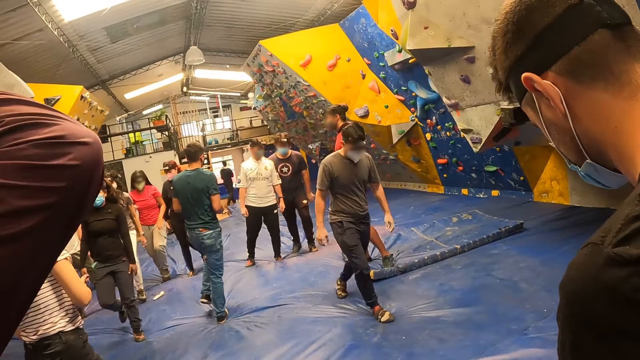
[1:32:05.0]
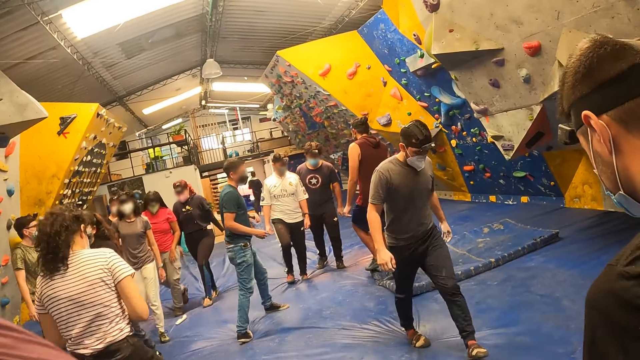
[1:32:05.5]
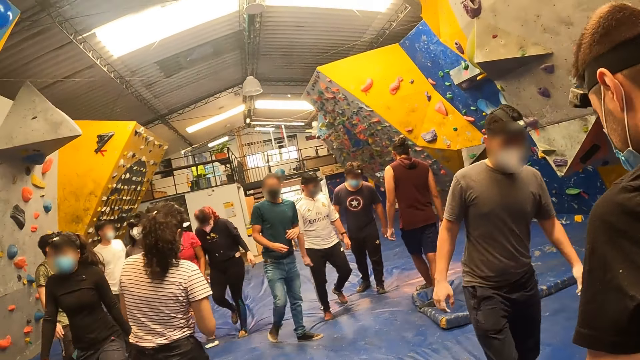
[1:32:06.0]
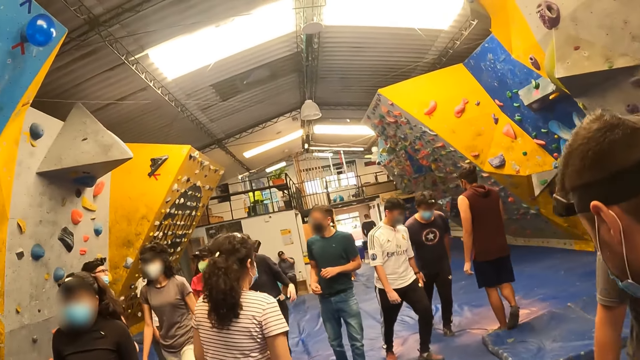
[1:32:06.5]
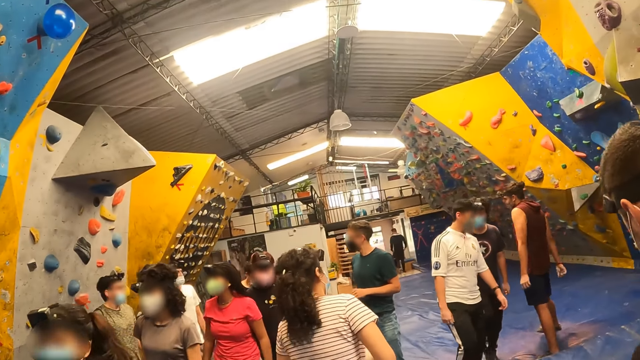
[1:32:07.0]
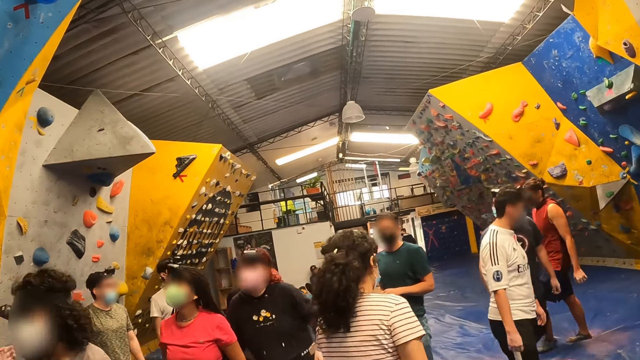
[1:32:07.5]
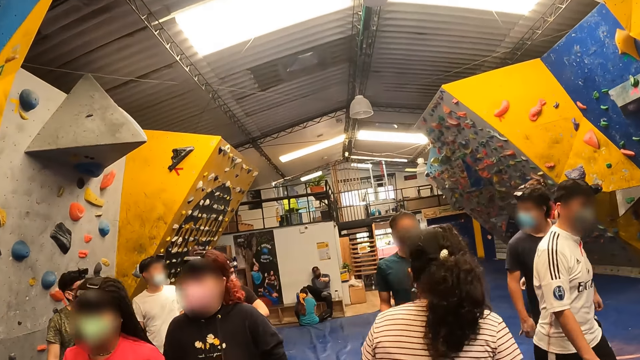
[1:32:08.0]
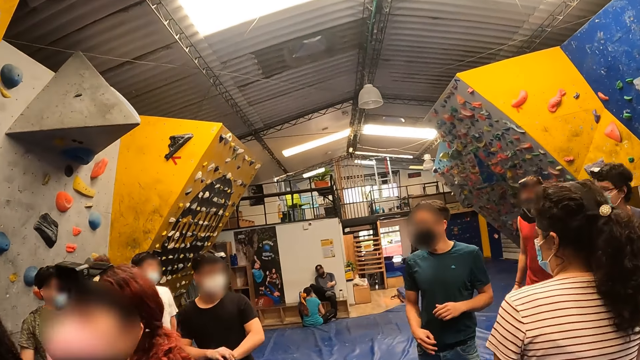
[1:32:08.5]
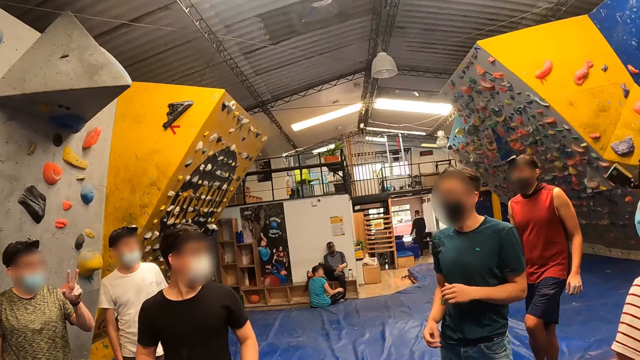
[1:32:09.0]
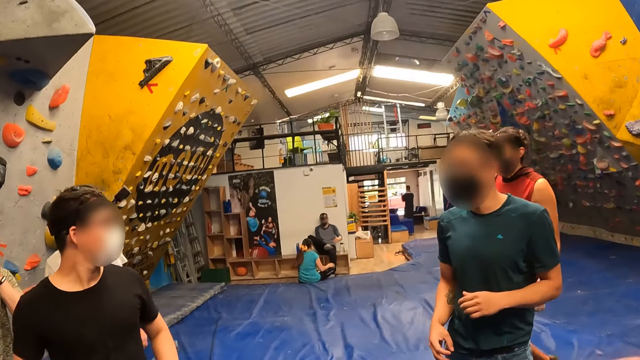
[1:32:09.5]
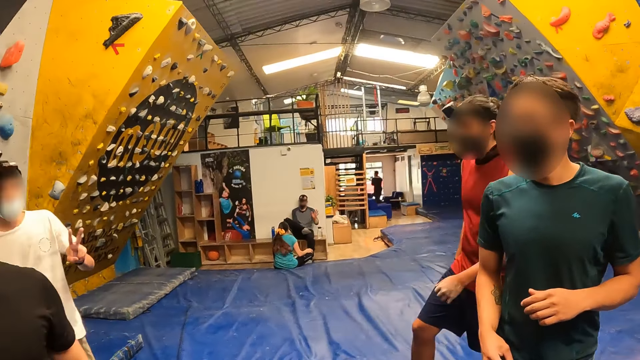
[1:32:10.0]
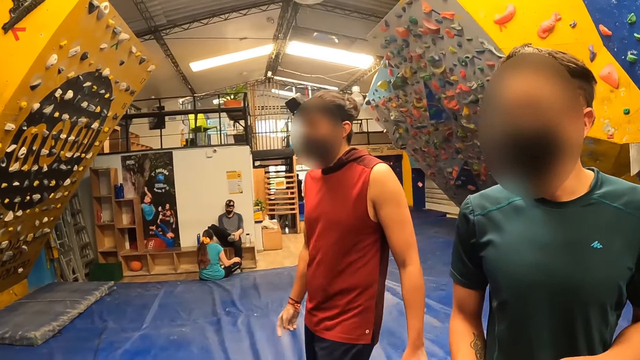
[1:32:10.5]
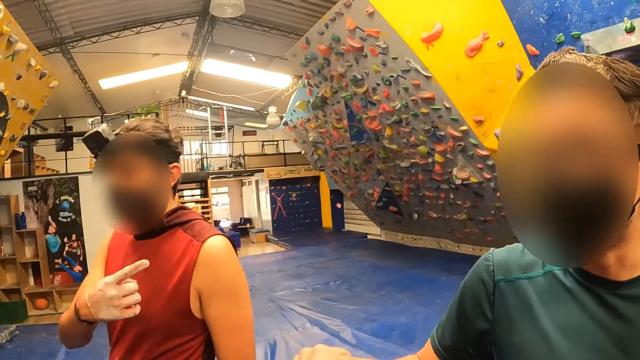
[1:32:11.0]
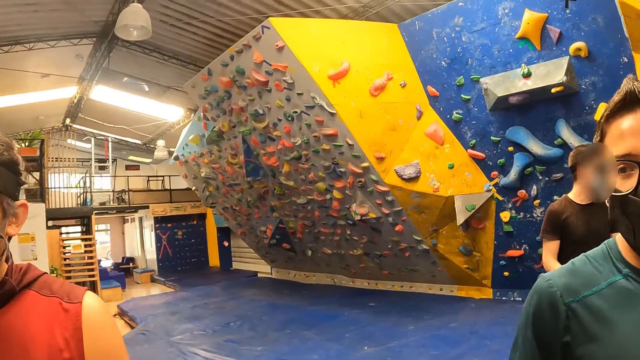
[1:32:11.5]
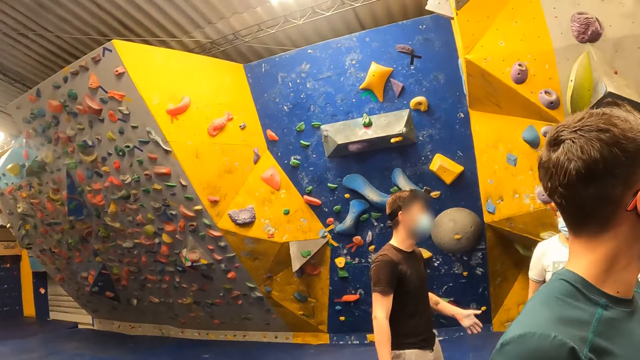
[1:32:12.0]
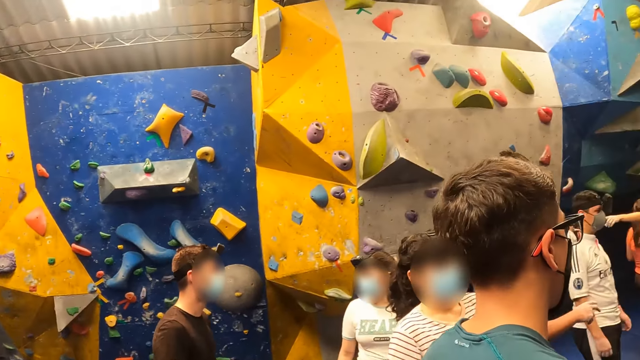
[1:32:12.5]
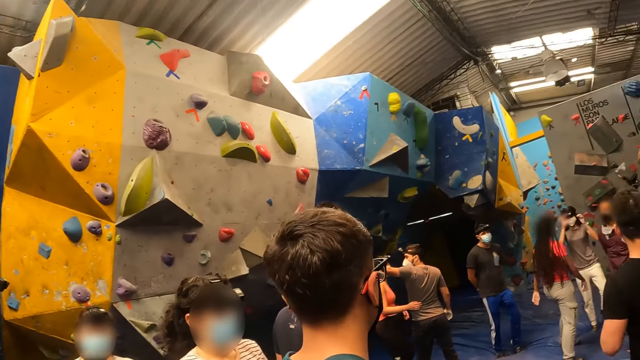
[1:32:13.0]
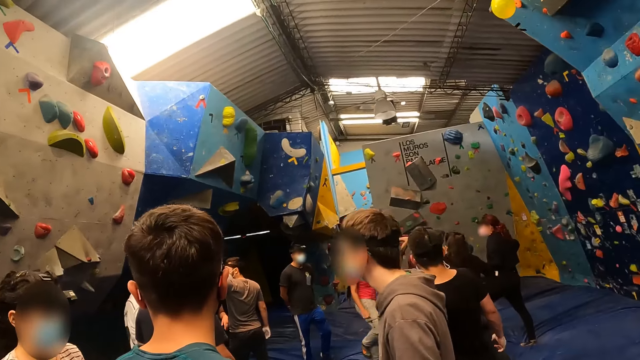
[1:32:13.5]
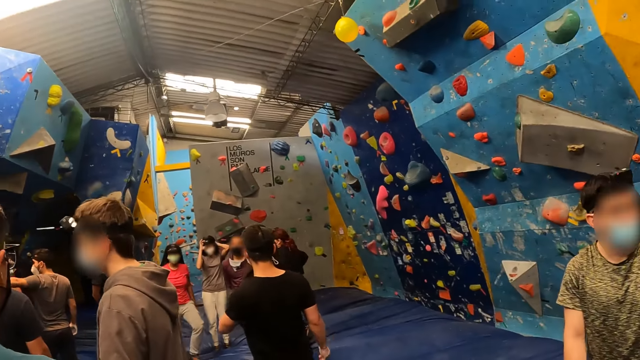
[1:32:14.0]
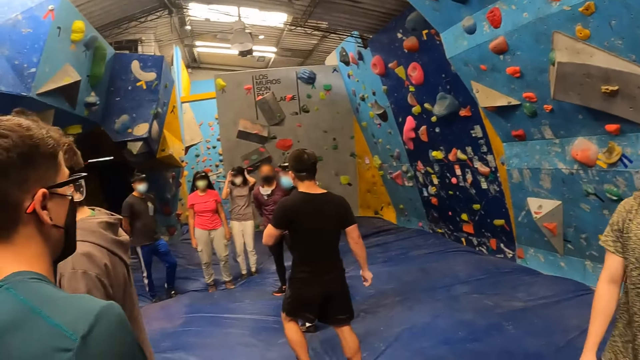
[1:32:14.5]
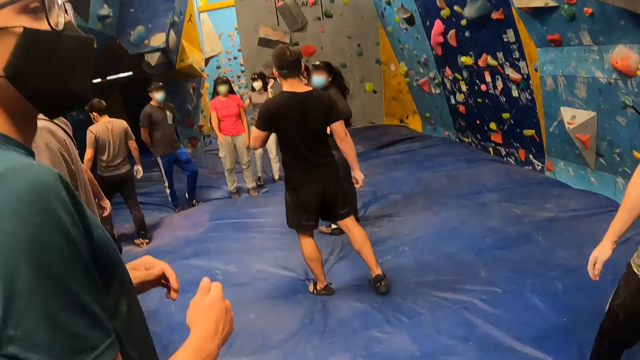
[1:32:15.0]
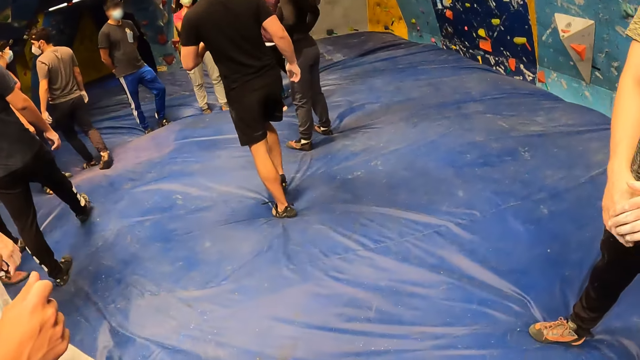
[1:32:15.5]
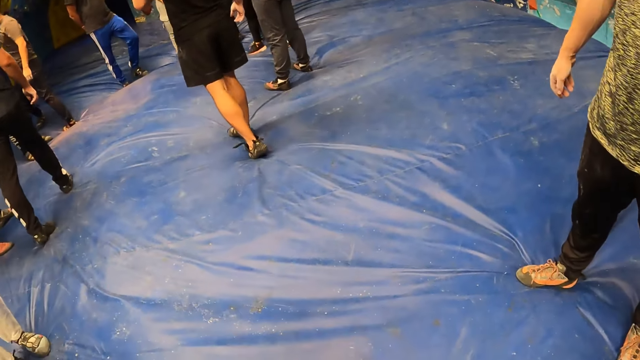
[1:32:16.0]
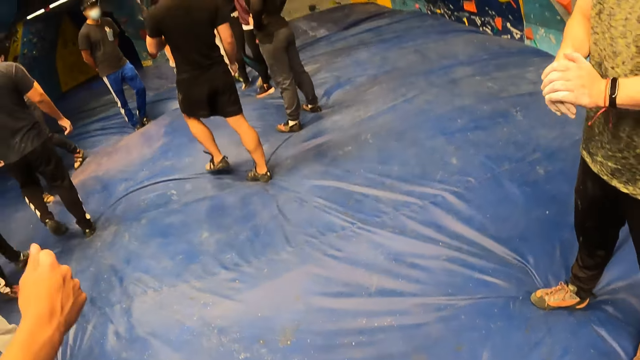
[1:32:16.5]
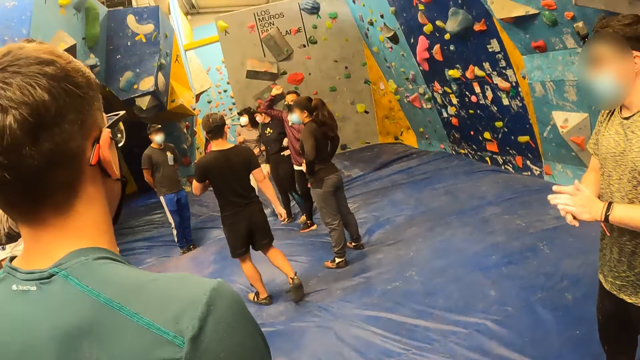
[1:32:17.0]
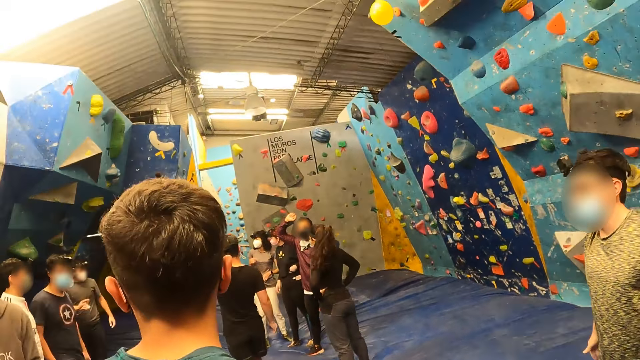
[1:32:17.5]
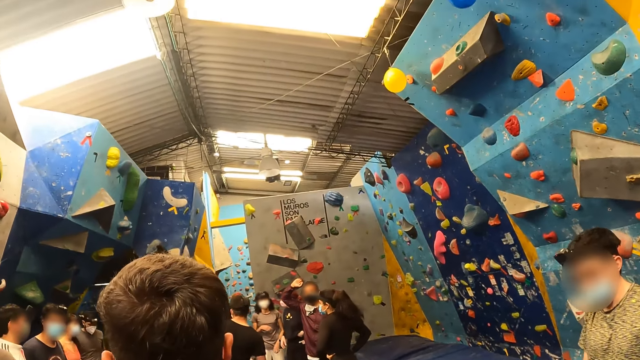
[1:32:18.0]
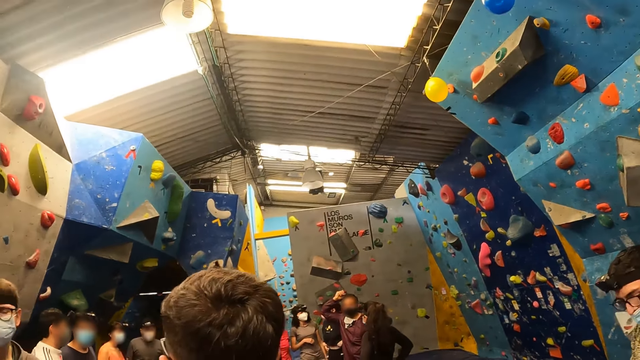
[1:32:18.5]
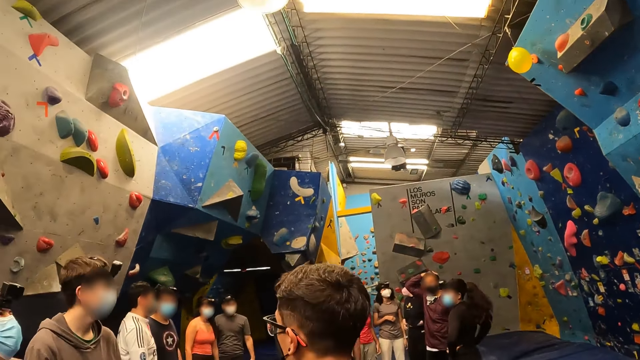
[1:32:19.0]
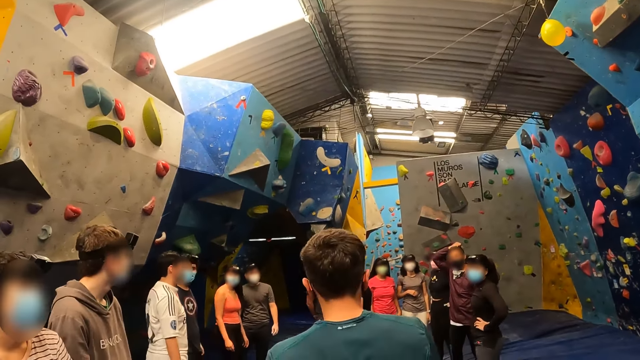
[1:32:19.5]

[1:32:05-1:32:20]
A woman walks past the camera wearer. Another woman walks past the camera wearer. Another woman walks past the camera wearer. The instructor interacts with a man. Another man walks past the camera wearer. Another man claps both hands.

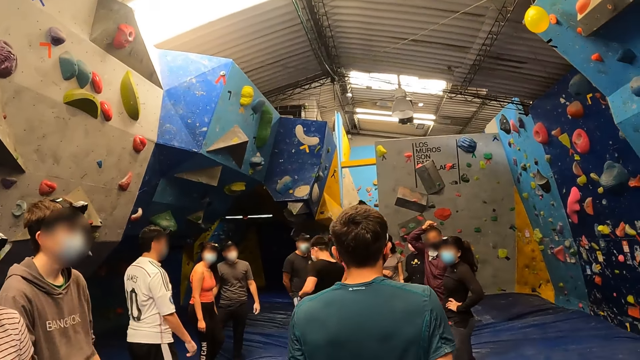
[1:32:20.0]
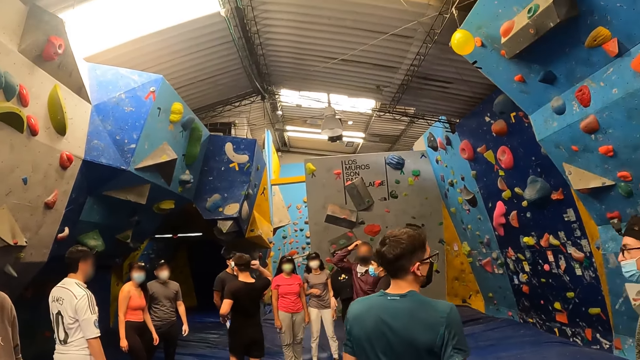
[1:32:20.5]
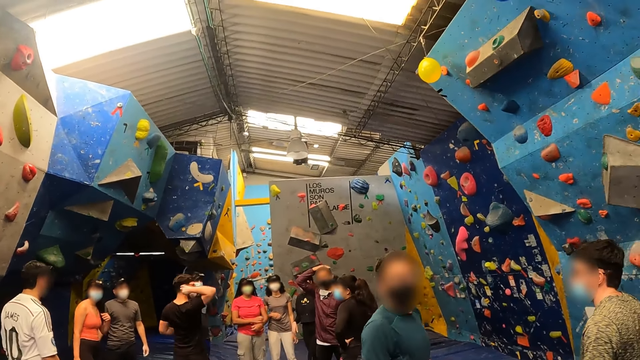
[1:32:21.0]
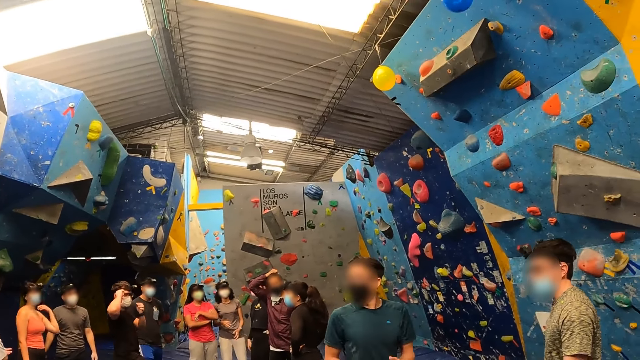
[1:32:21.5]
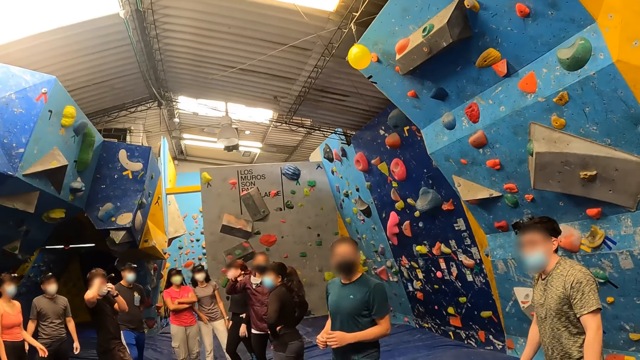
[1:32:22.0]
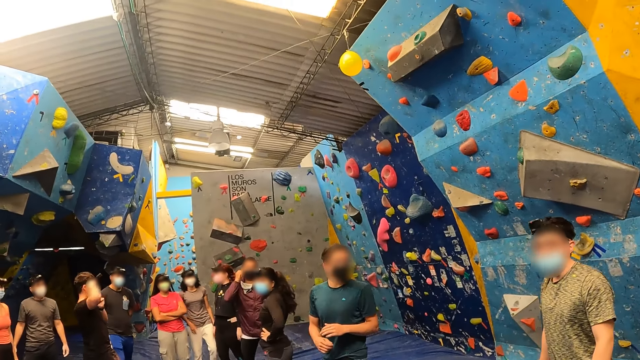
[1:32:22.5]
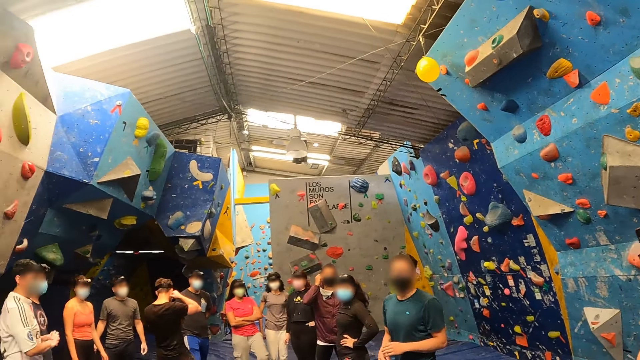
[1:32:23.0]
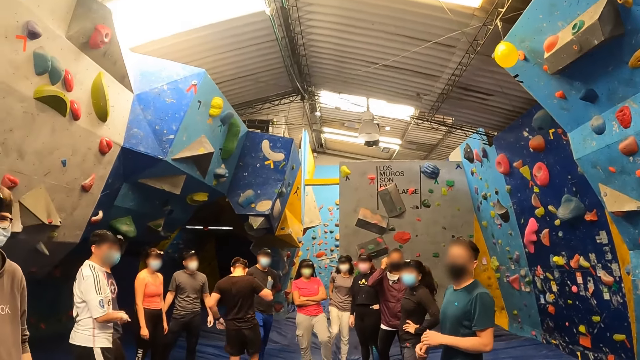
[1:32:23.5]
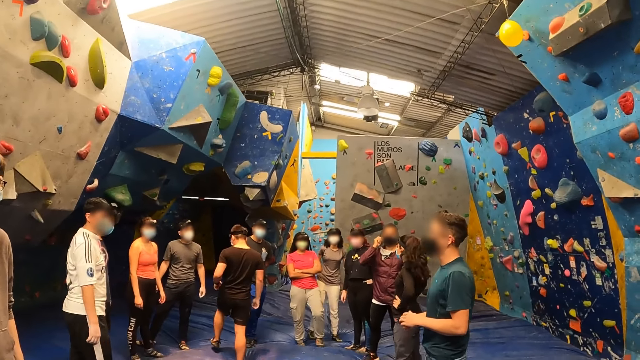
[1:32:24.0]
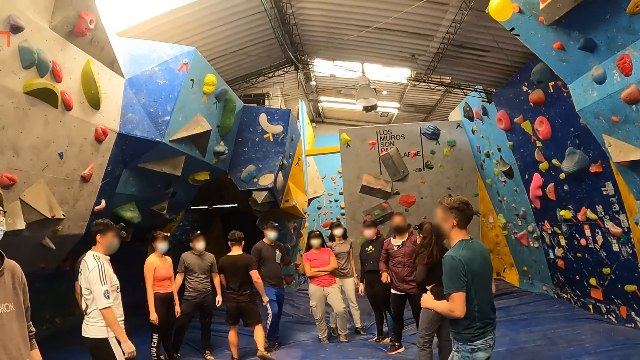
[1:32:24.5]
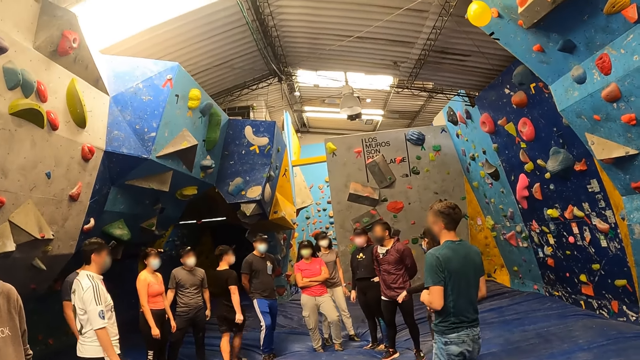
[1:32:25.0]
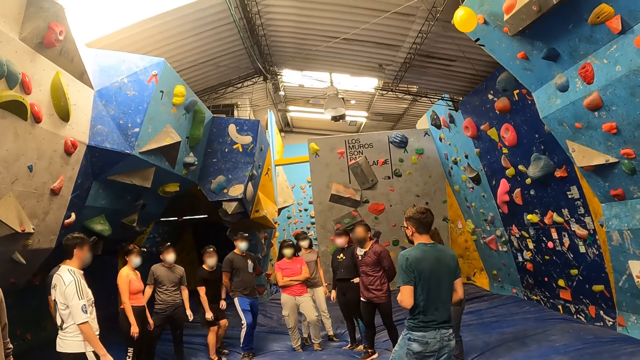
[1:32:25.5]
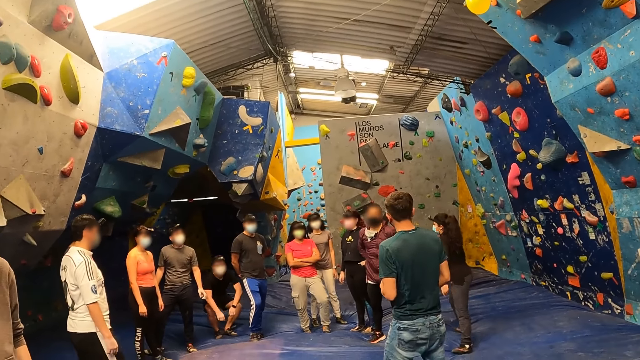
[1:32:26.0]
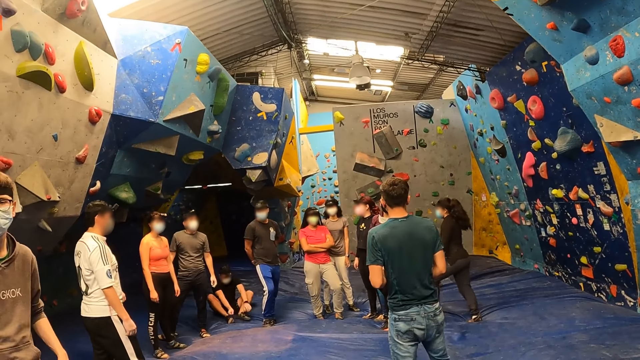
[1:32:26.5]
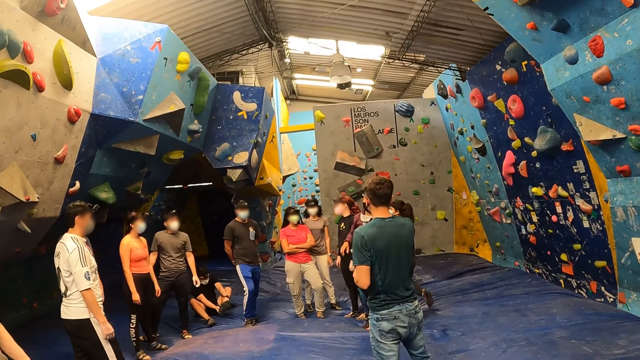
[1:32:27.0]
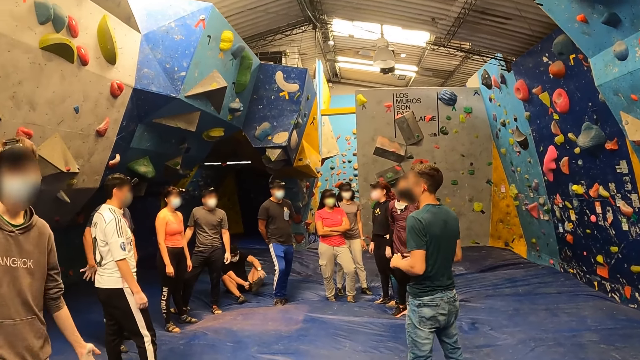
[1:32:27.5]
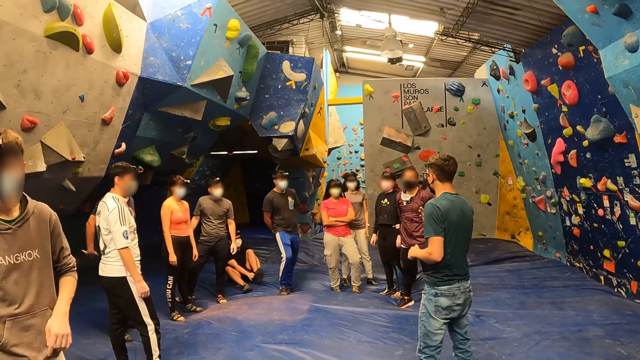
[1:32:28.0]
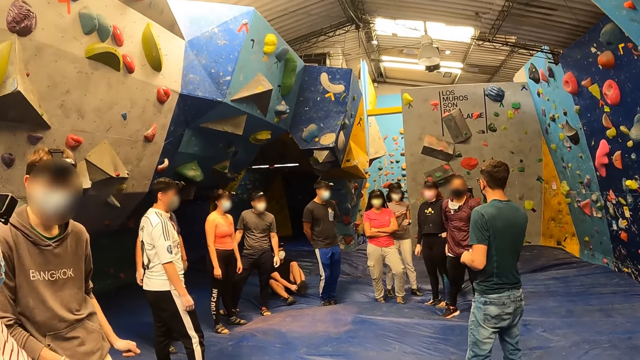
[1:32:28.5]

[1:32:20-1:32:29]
The man adjusts a shoe on his leg with both hands.
